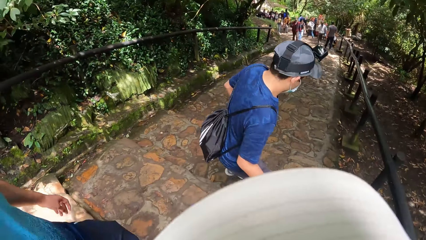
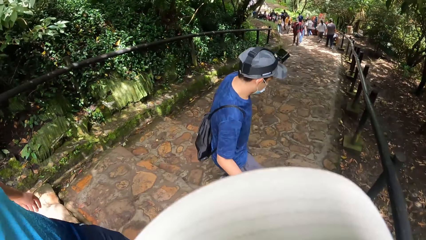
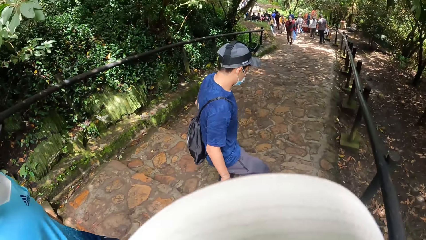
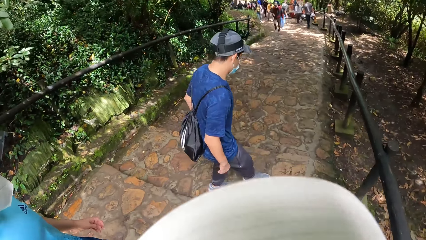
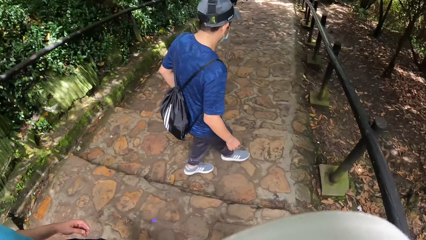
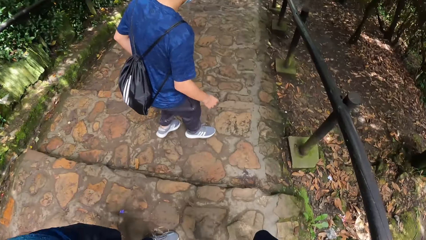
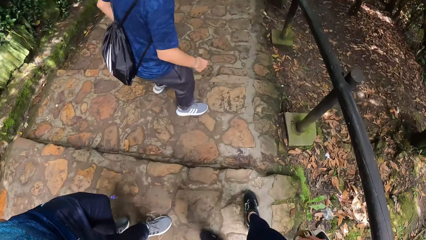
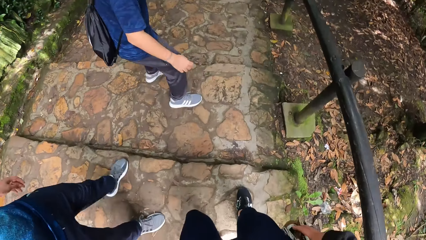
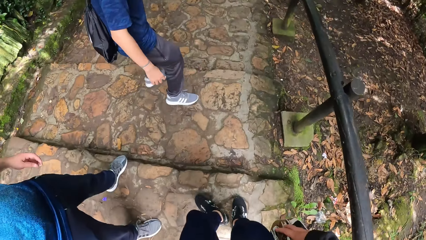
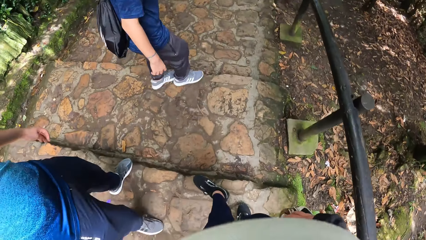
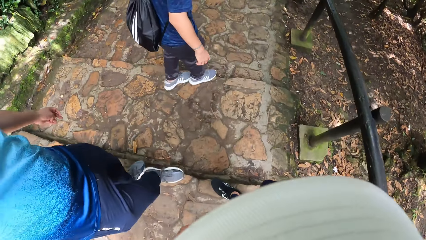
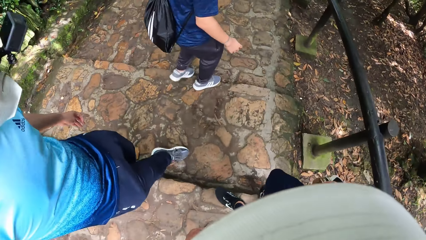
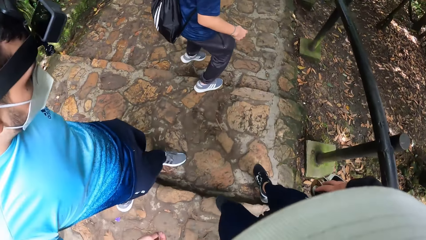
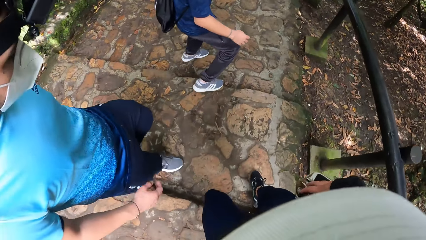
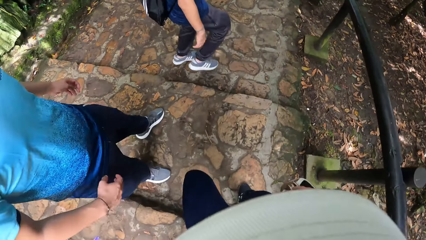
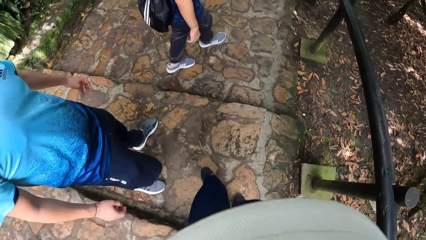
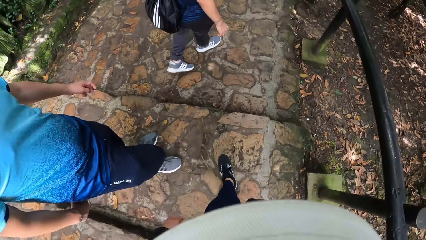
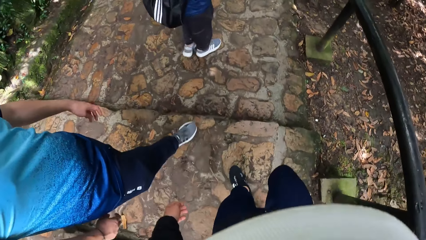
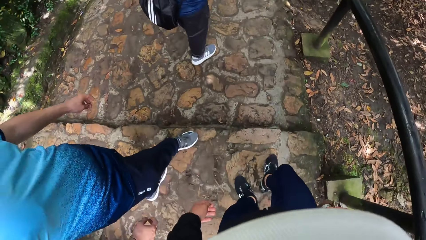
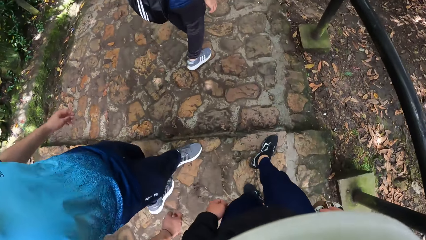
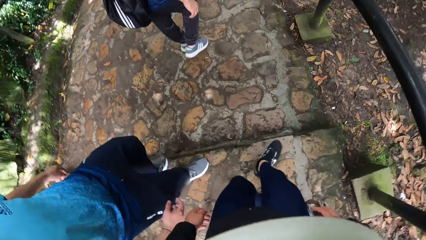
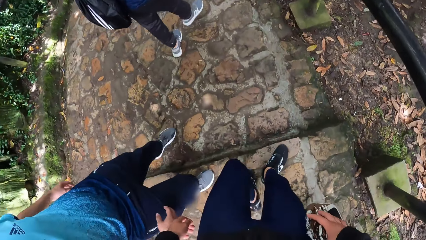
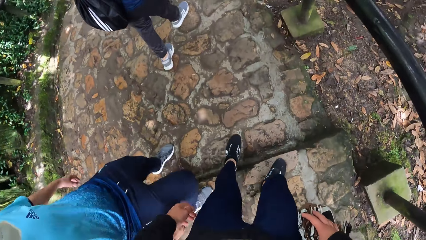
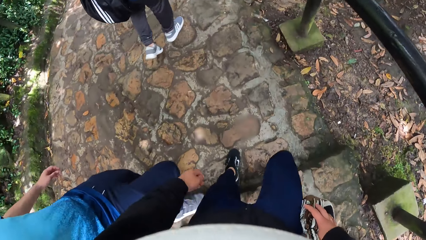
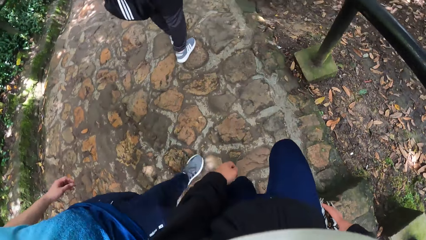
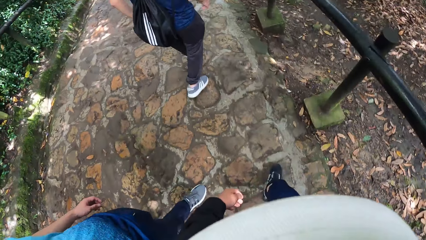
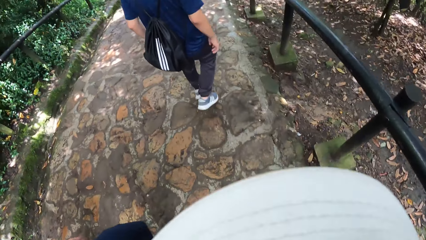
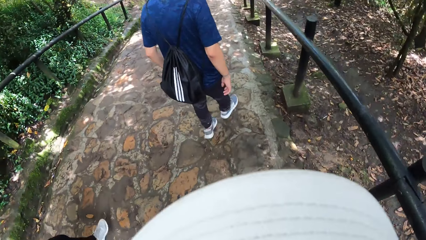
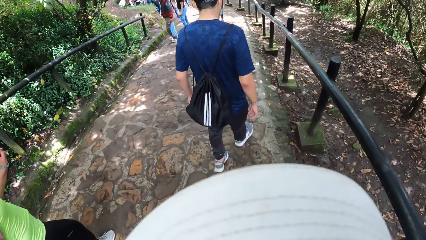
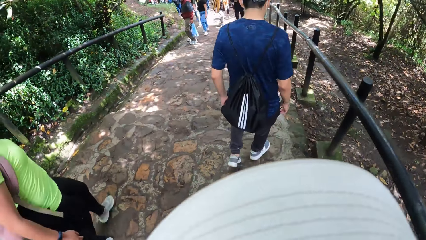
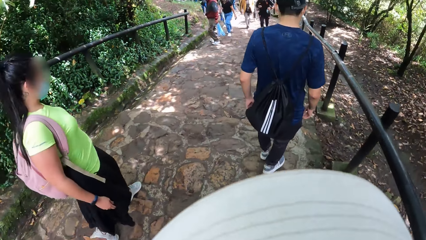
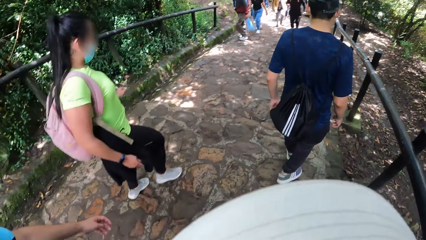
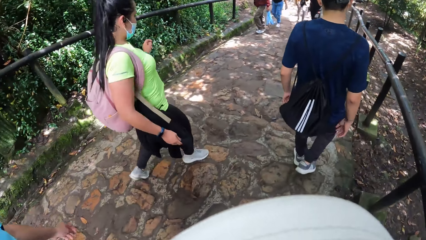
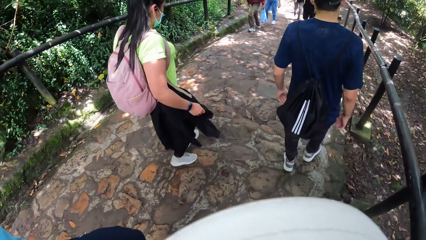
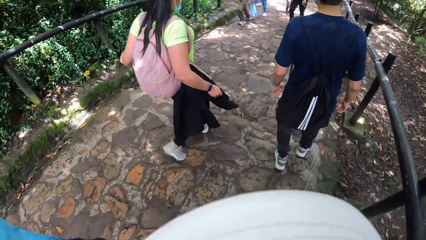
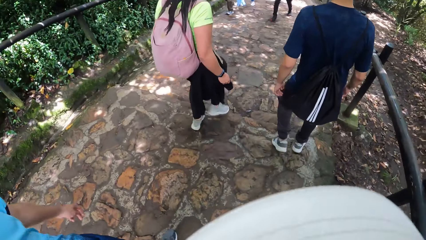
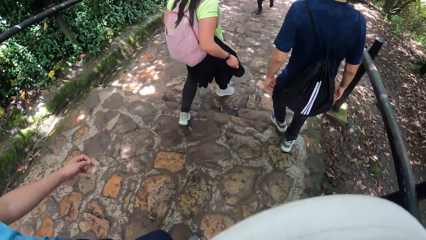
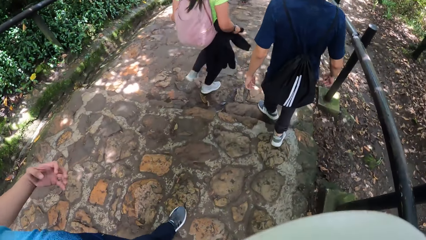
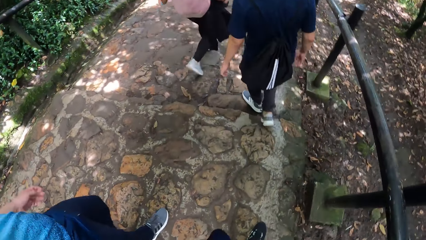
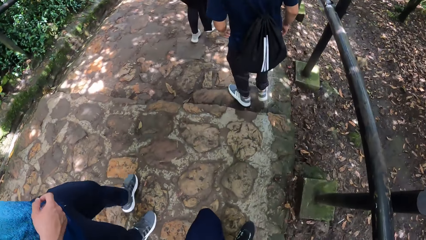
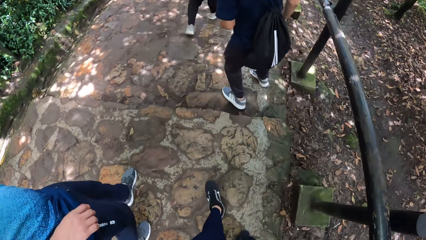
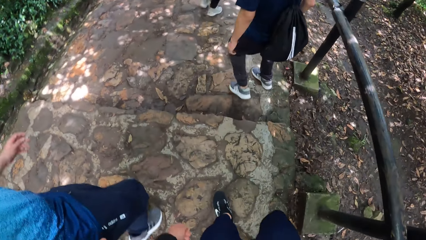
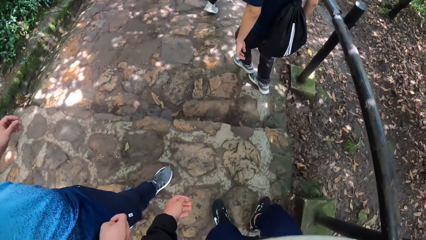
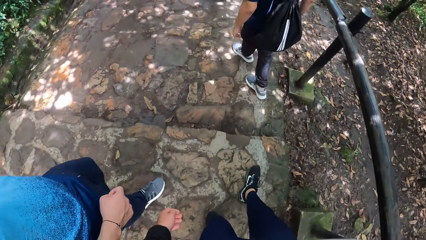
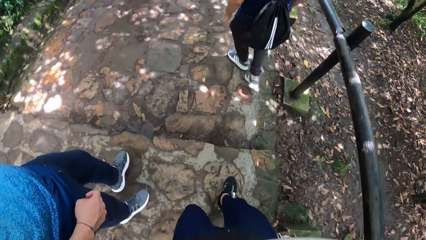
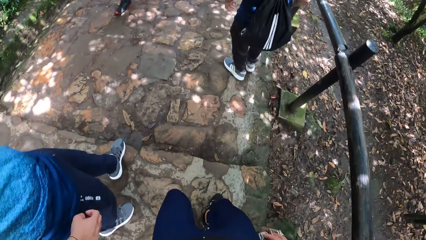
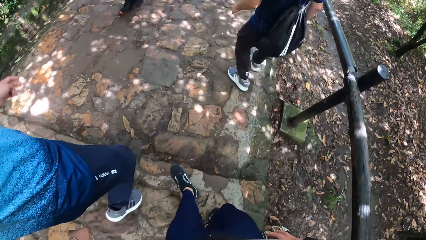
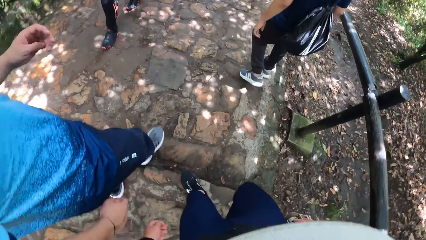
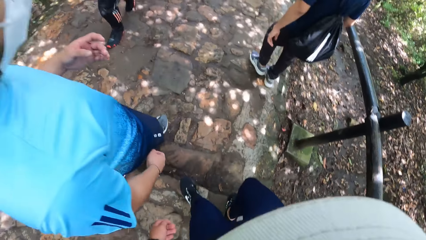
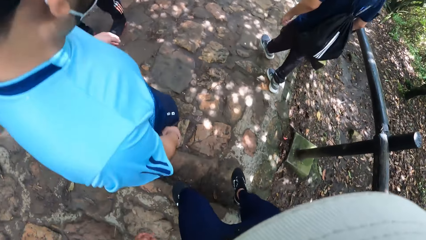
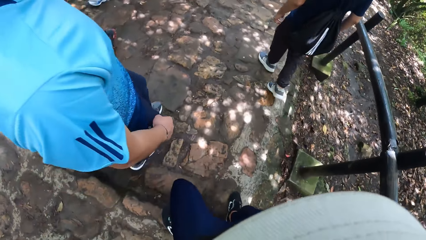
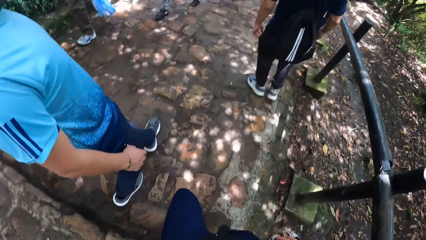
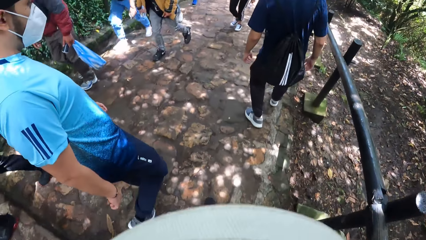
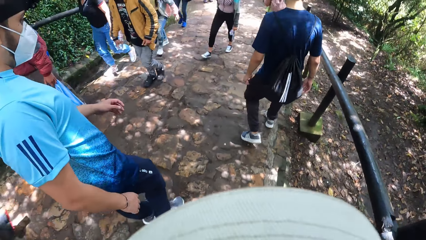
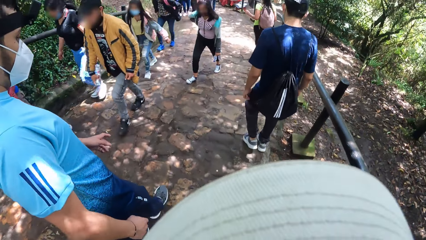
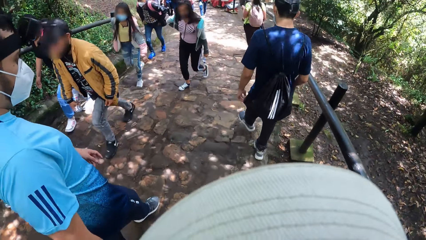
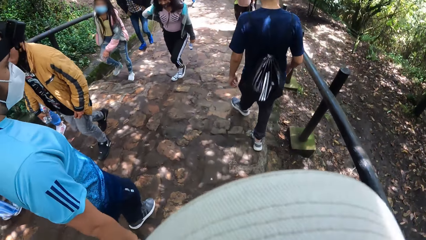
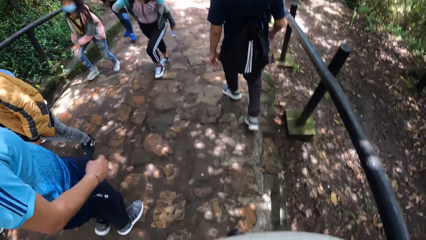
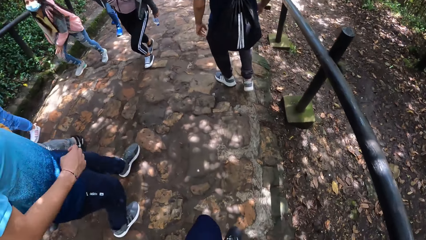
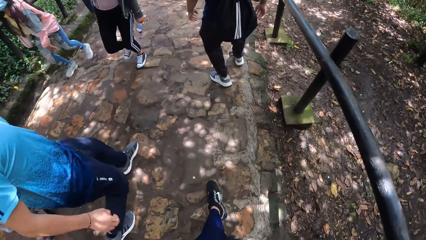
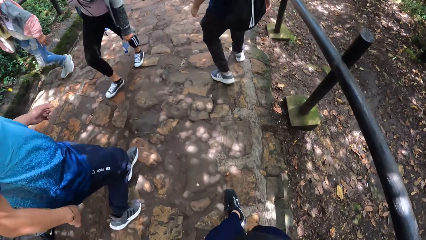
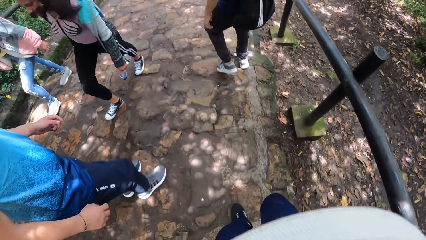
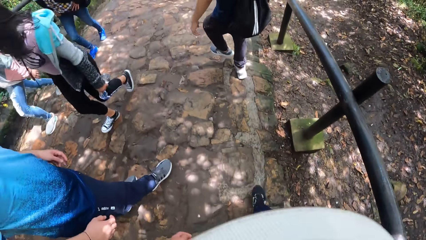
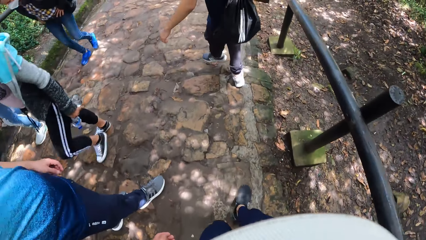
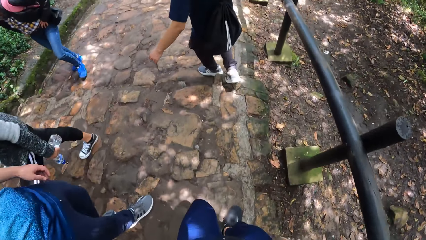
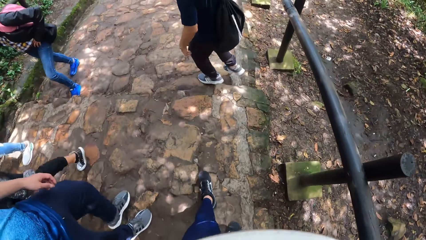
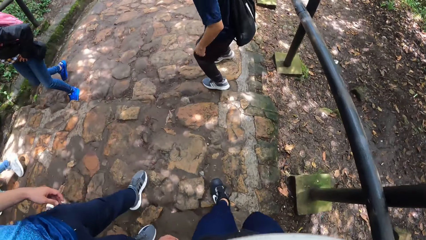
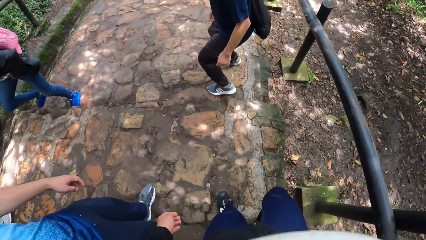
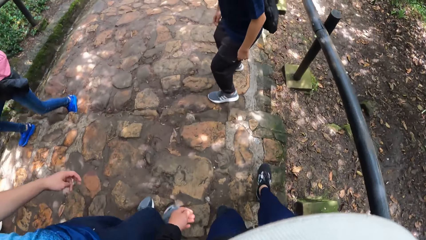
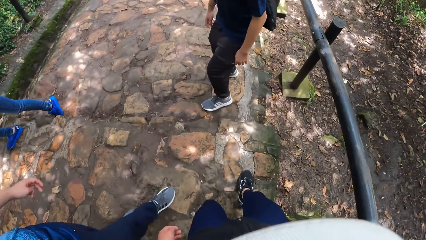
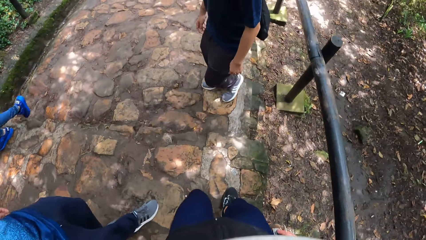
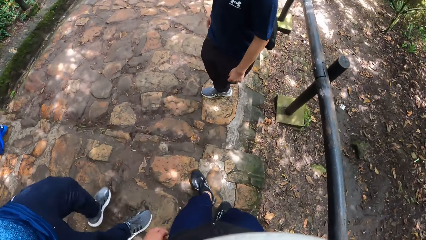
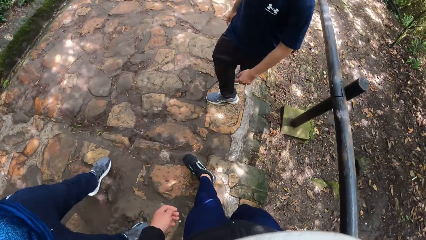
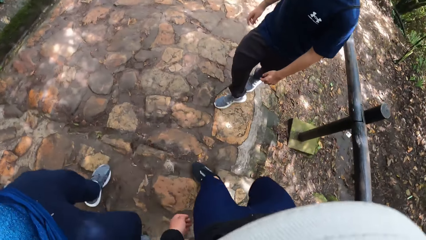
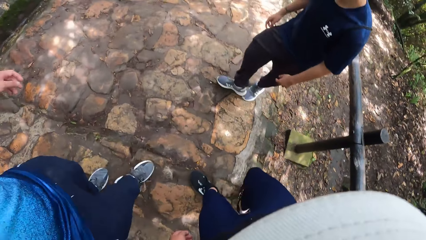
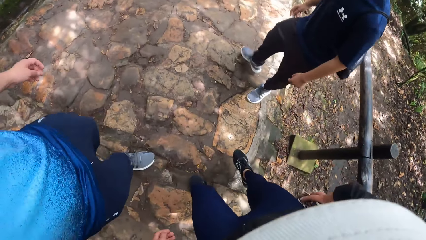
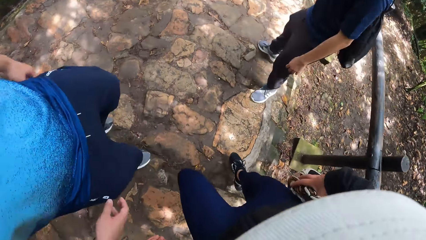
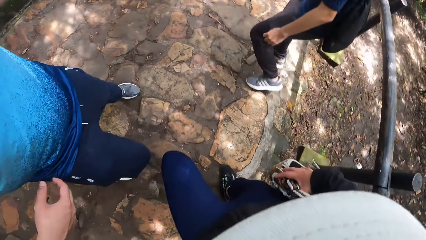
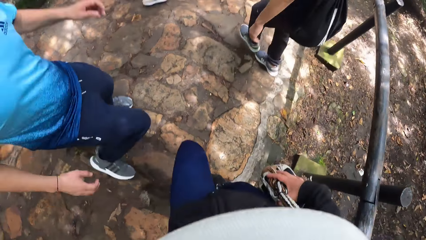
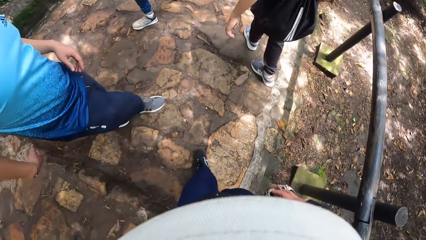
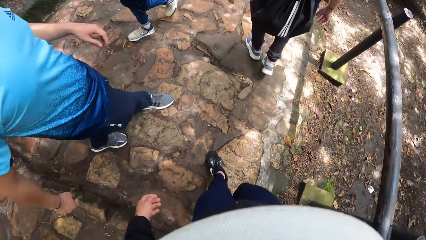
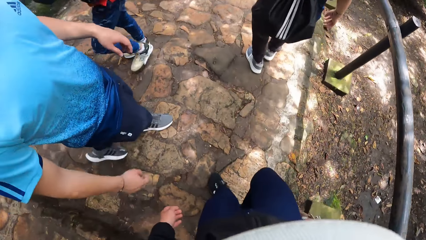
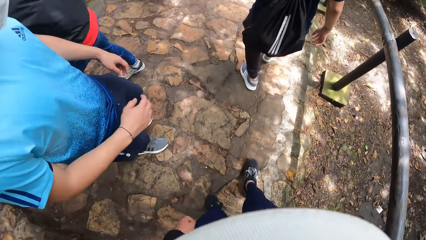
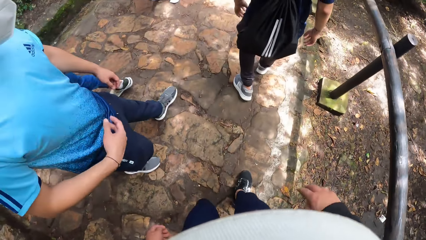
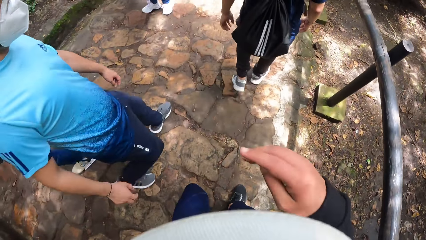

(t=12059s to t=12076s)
The camera wearer climbs down stairs. They walk on the pavement. They climb down stairs.
